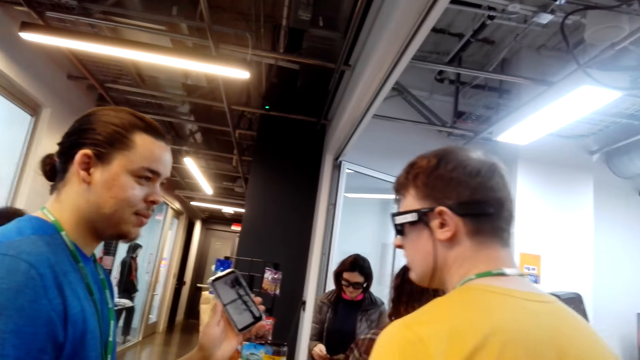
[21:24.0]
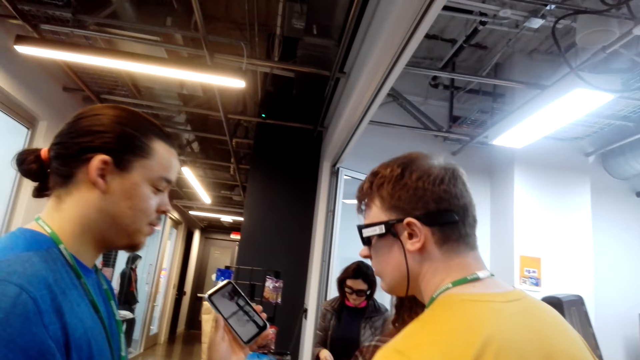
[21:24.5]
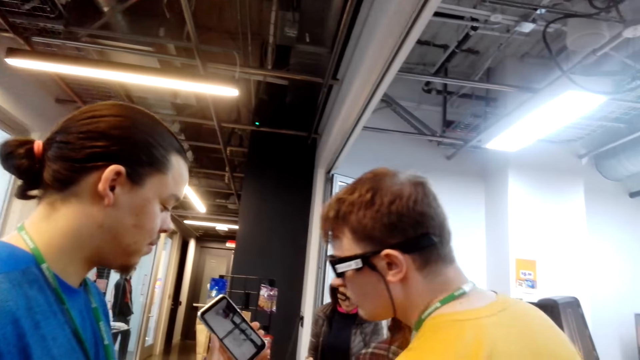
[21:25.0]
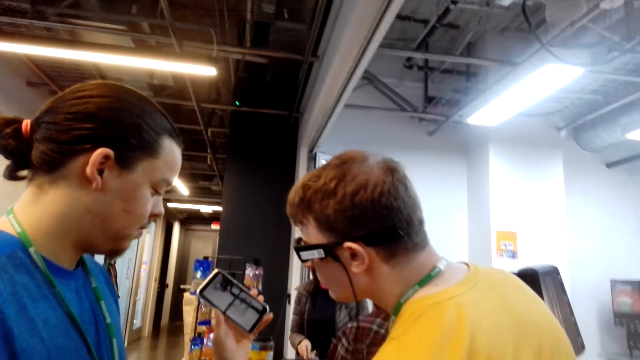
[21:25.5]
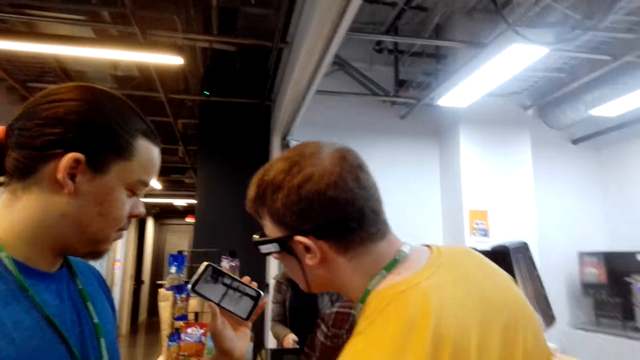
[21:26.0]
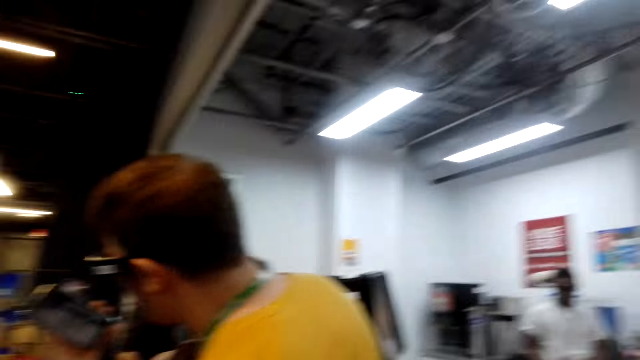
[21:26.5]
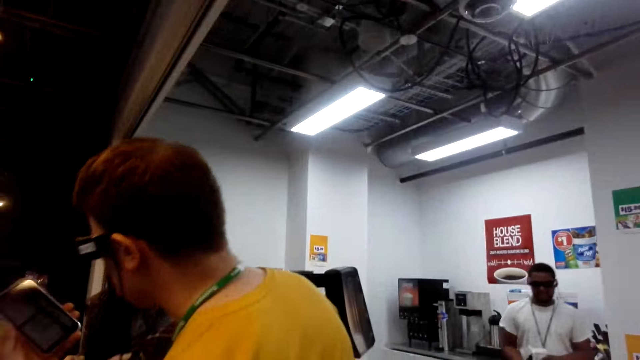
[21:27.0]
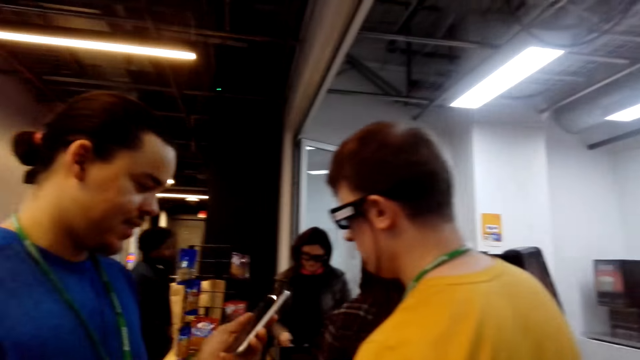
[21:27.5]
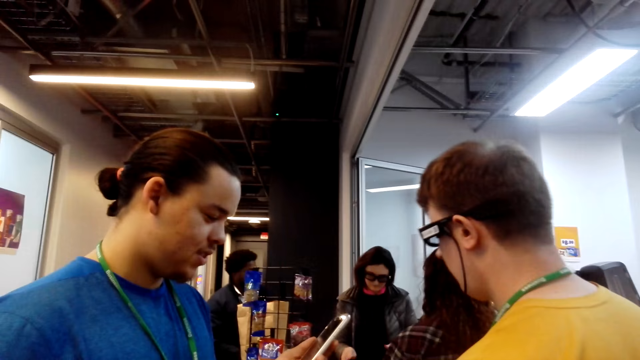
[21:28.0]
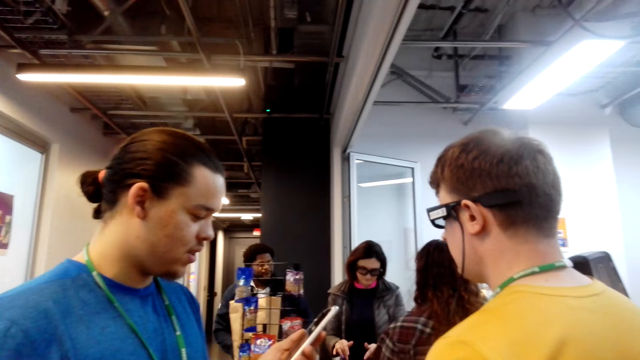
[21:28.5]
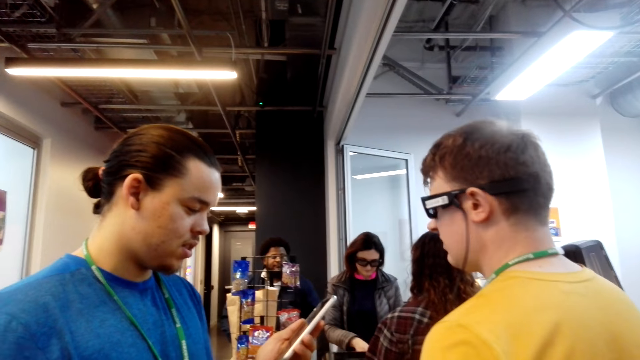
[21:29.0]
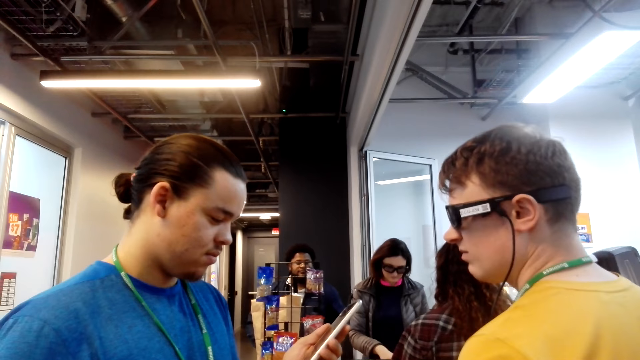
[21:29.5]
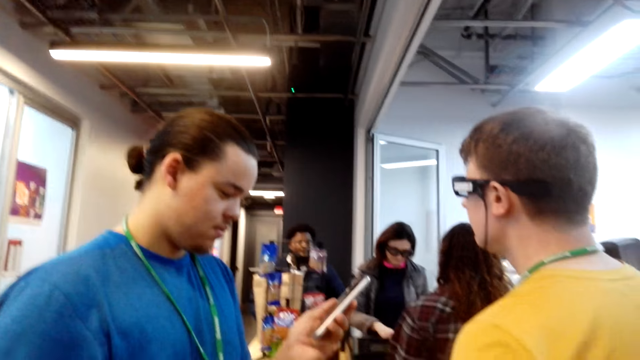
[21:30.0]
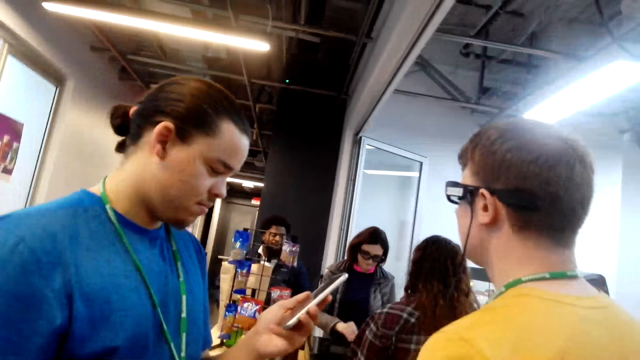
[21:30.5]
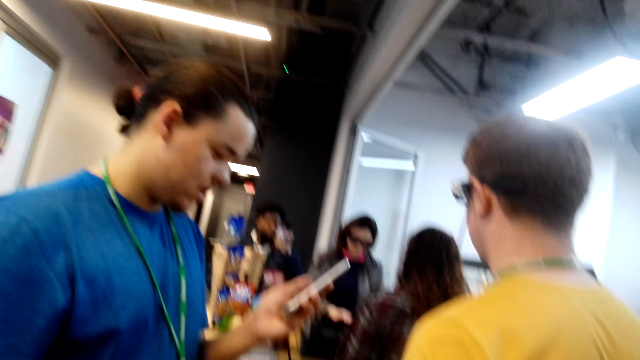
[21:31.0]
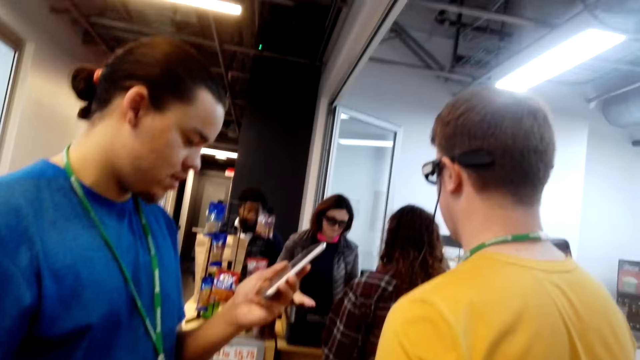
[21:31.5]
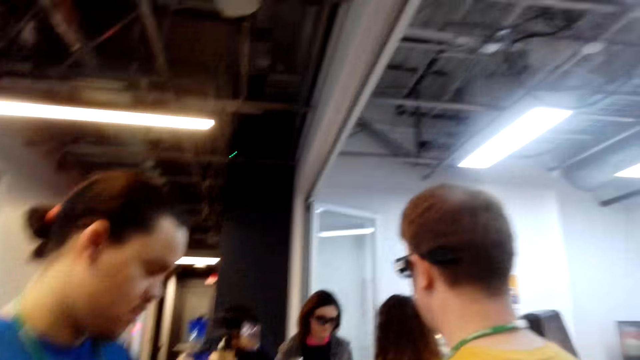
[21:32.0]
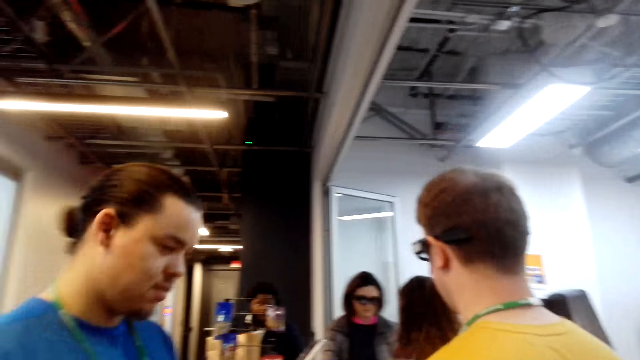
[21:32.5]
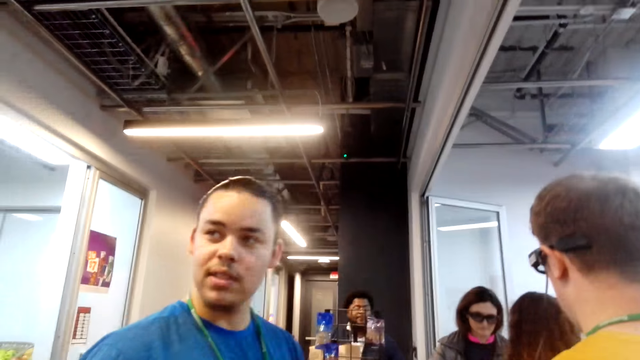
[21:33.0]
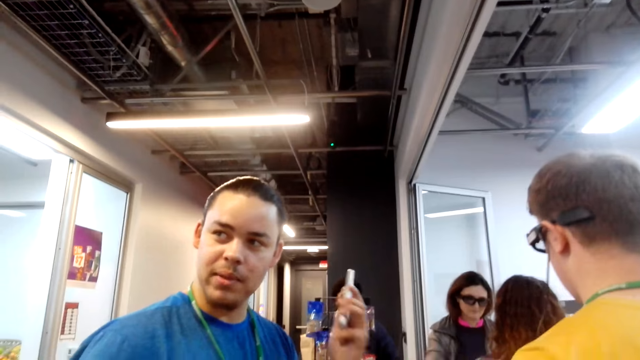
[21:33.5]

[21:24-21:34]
The person is showing another person something on his phone.

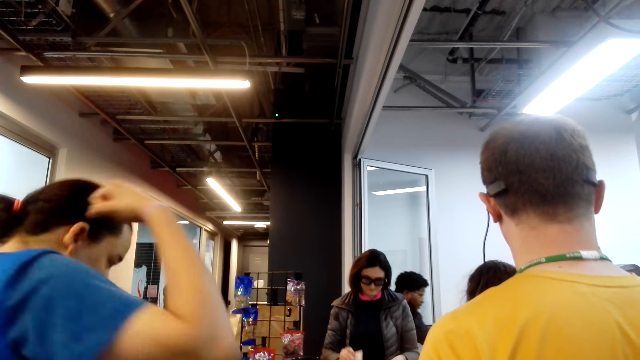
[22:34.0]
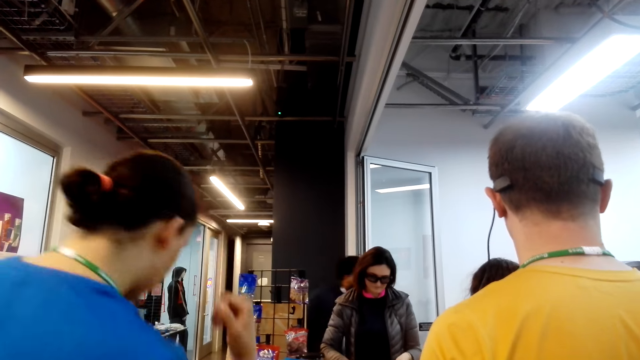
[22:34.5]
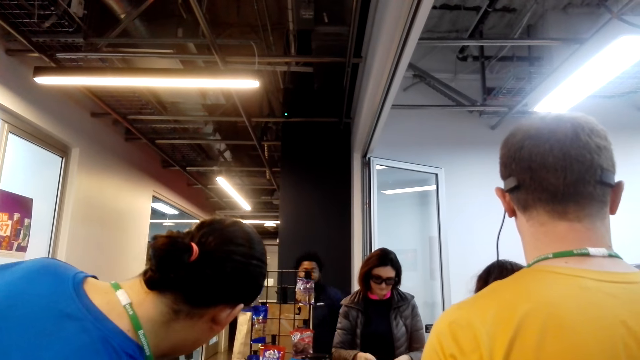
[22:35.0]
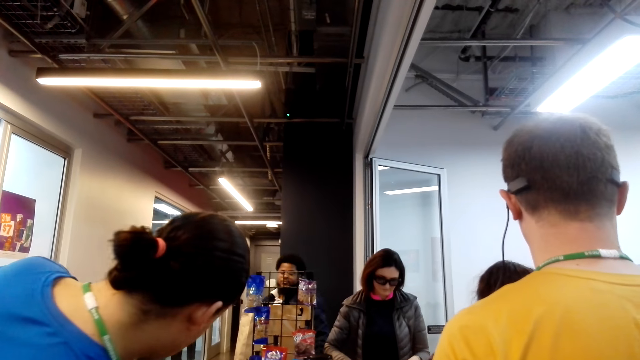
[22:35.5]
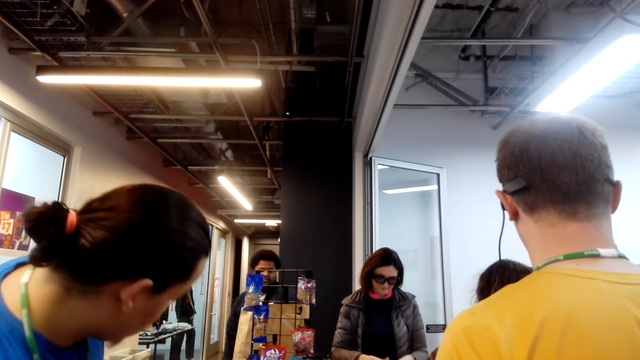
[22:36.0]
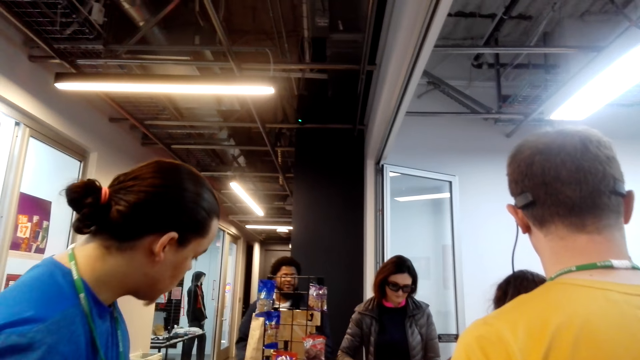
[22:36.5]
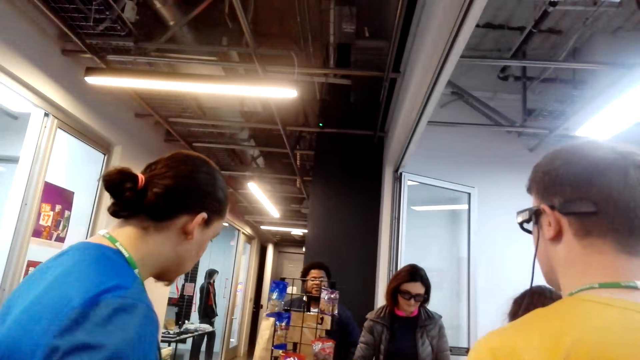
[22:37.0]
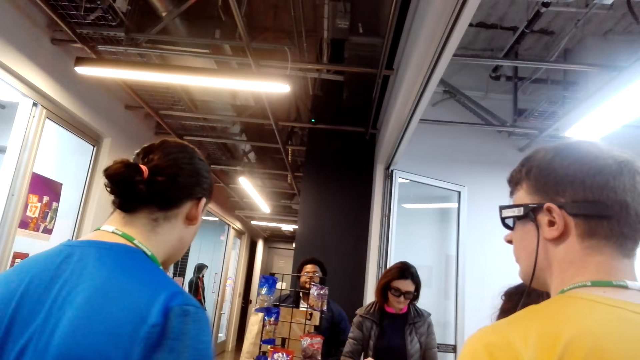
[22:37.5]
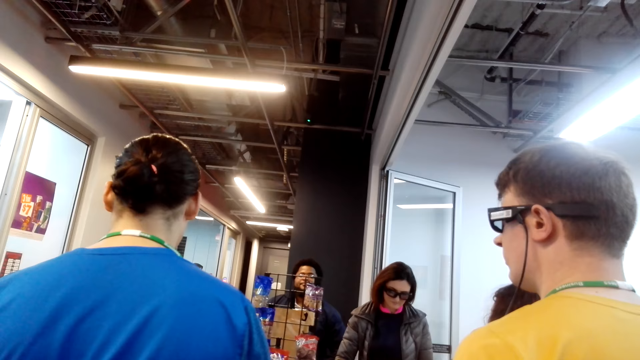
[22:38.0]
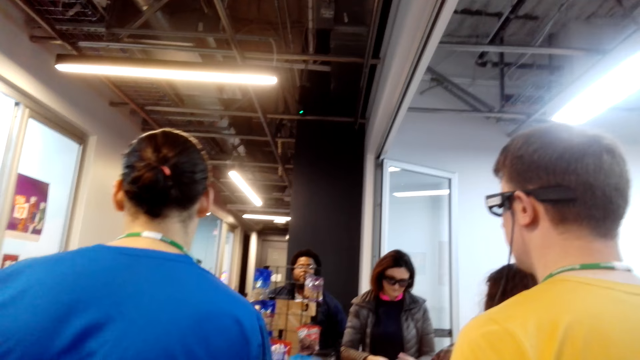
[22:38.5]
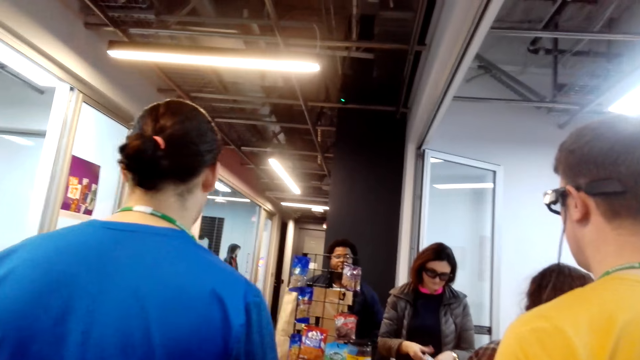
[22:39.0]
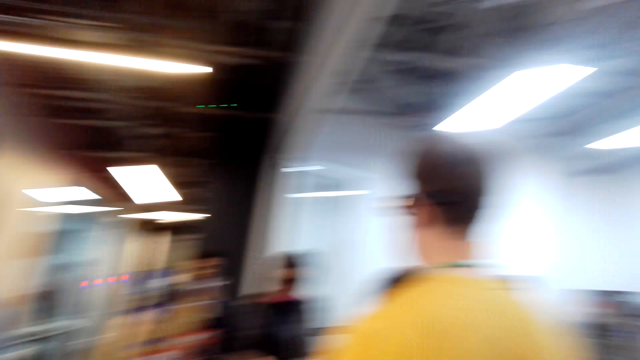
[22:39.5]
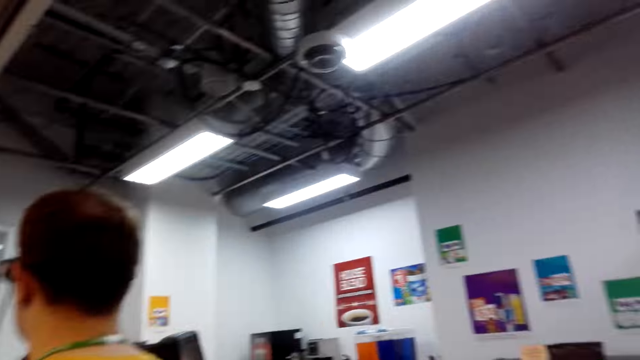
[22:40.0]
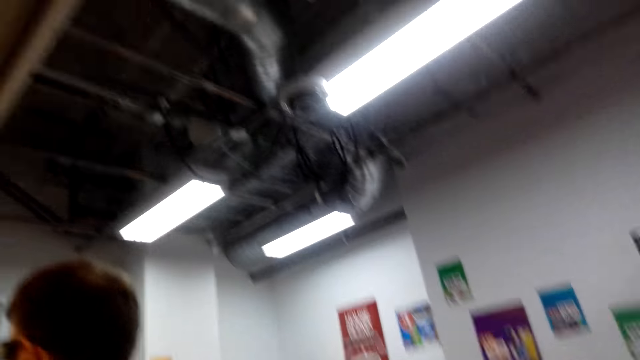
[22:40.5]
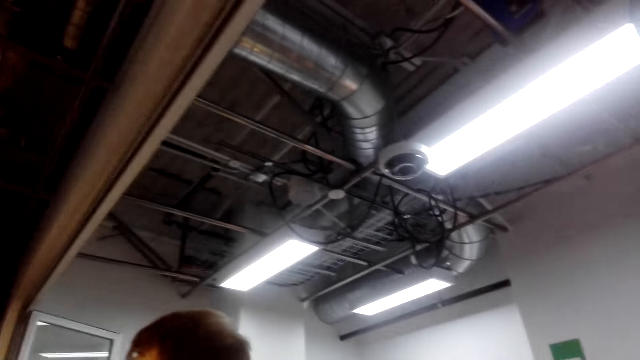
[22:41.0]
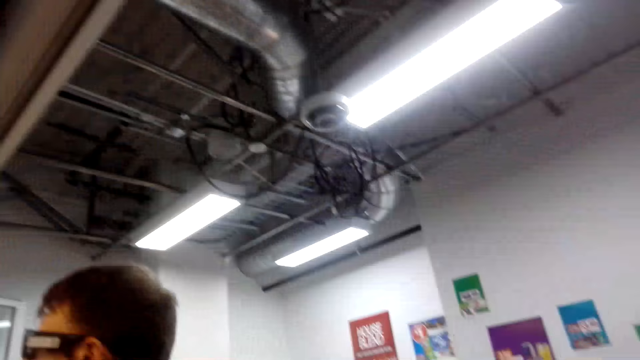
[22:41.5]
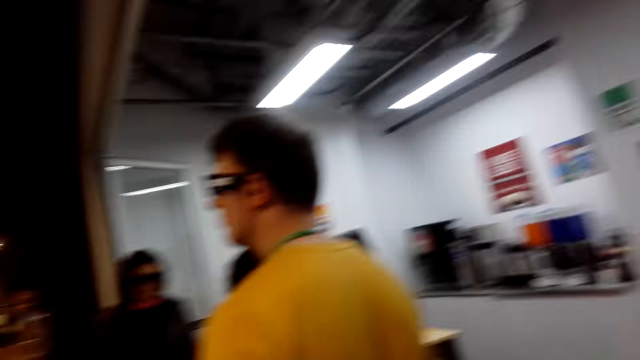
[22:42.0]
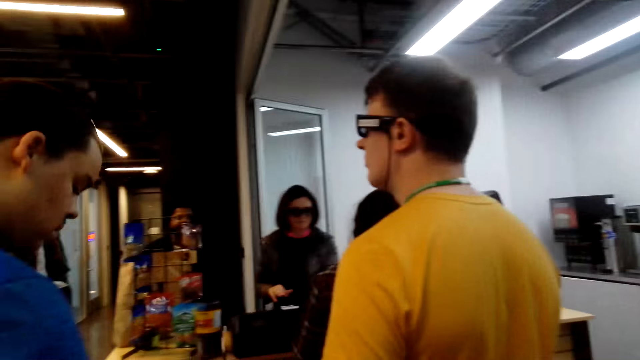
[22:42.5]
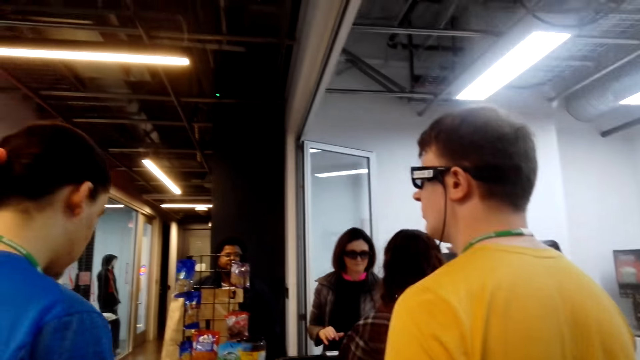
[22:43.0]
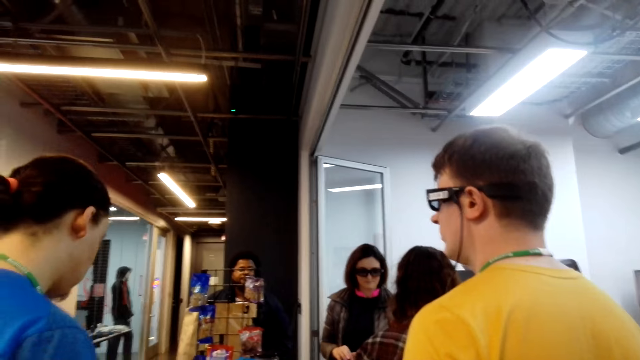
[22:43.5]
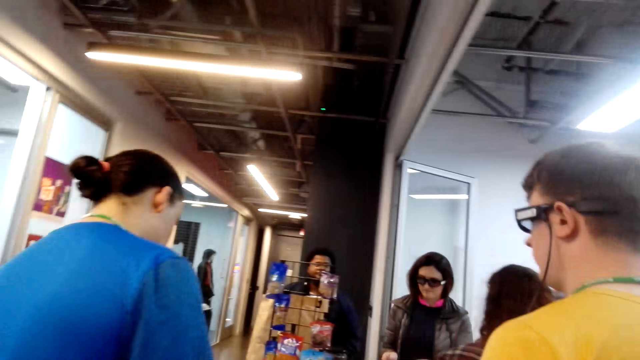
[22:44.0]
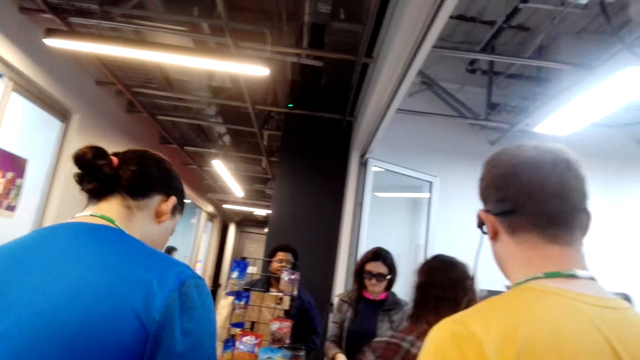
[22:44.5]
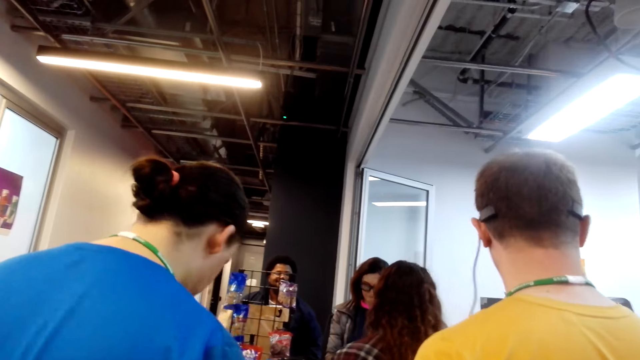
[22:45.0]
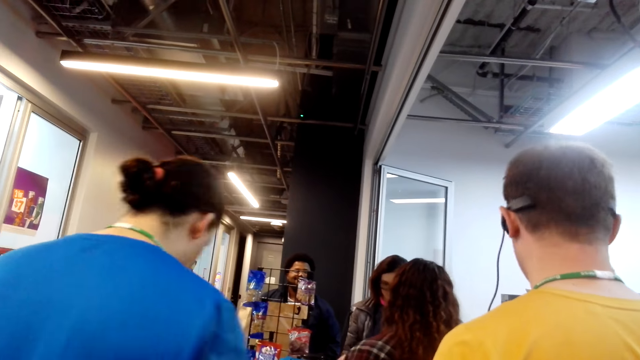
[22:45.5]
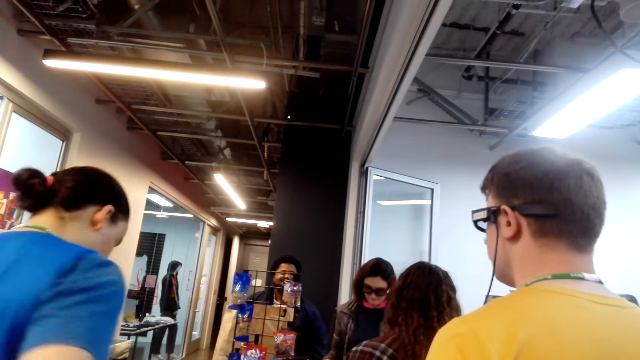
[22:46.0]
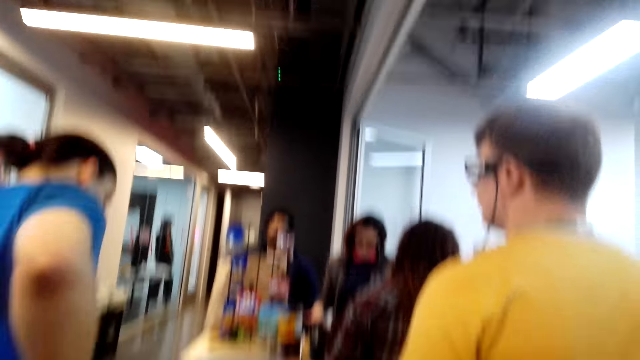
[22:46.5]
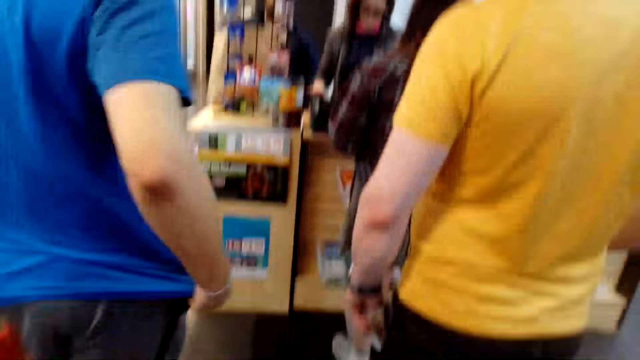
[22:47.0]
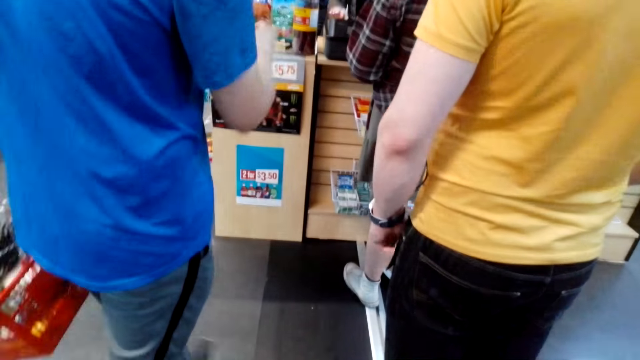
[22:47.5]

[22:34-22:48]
The camera wearer is dancing.
